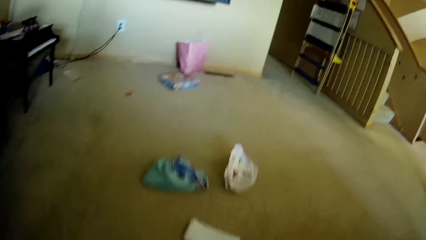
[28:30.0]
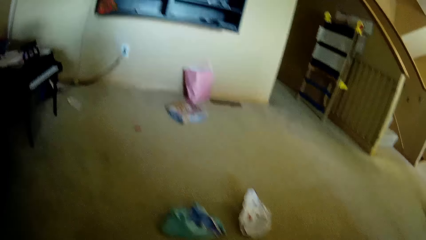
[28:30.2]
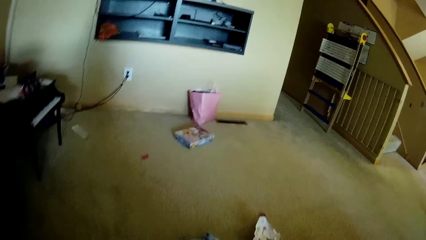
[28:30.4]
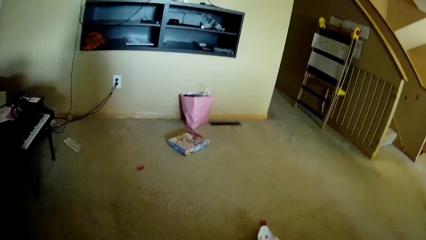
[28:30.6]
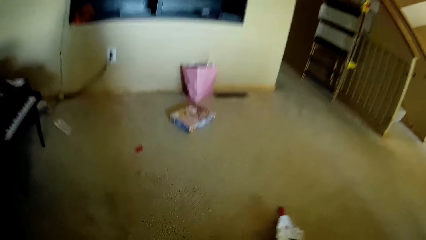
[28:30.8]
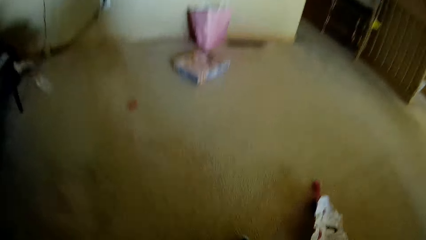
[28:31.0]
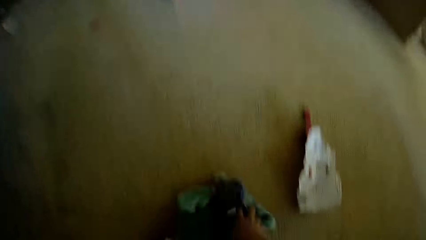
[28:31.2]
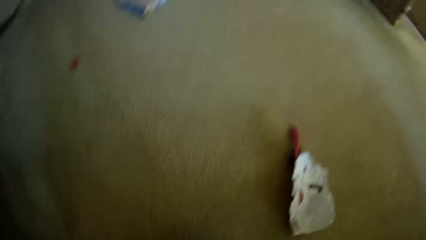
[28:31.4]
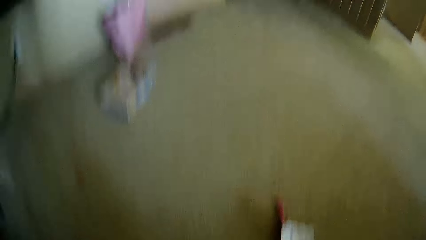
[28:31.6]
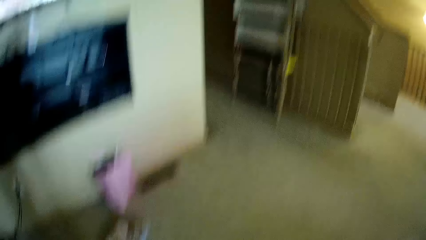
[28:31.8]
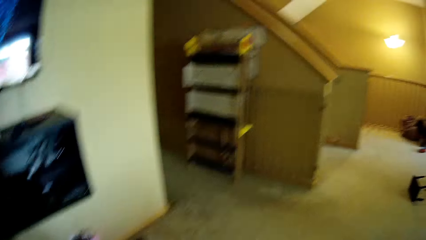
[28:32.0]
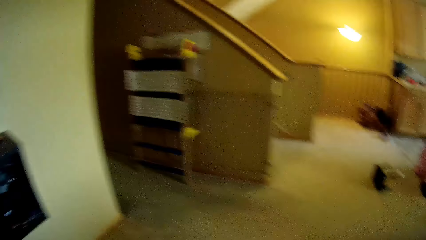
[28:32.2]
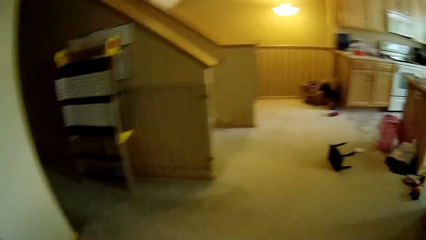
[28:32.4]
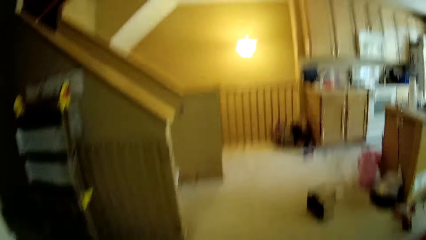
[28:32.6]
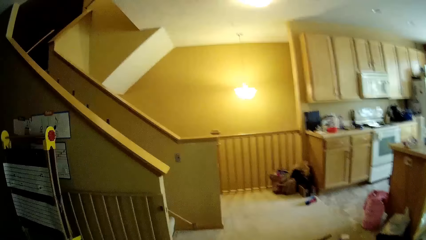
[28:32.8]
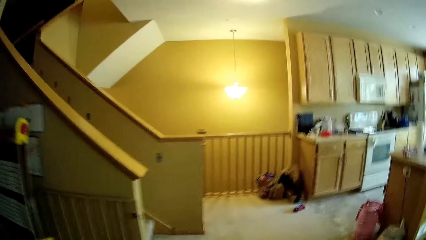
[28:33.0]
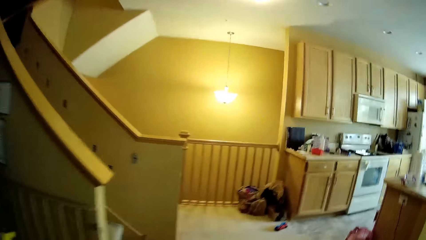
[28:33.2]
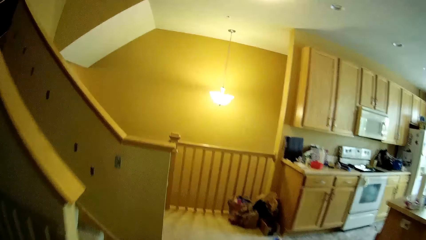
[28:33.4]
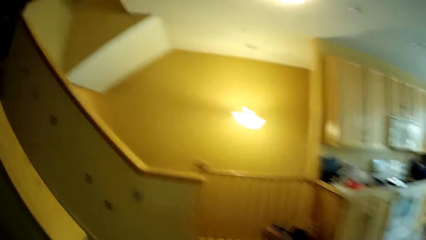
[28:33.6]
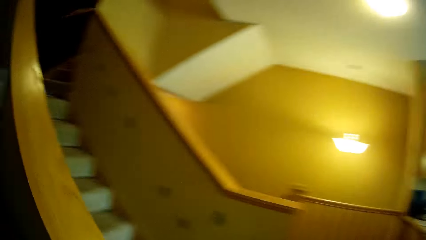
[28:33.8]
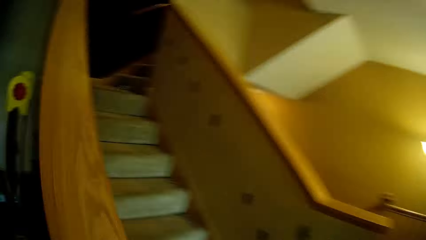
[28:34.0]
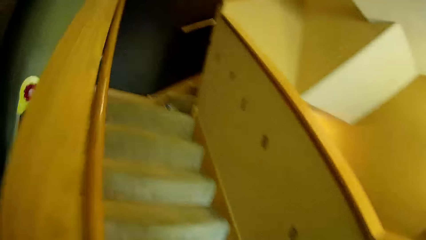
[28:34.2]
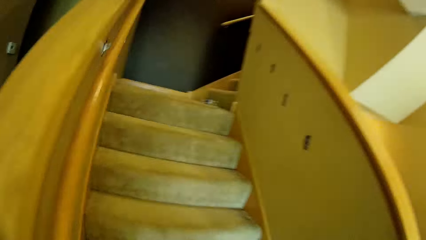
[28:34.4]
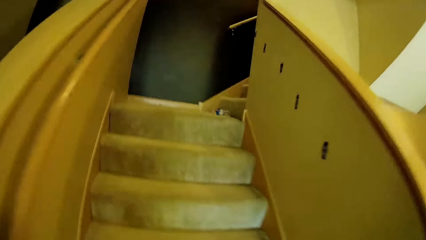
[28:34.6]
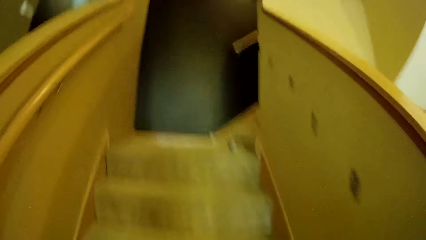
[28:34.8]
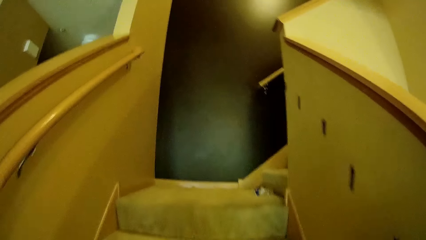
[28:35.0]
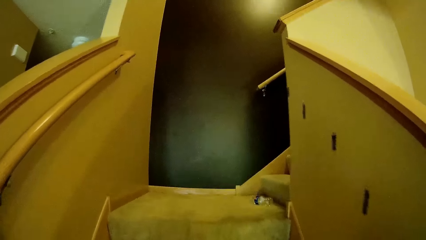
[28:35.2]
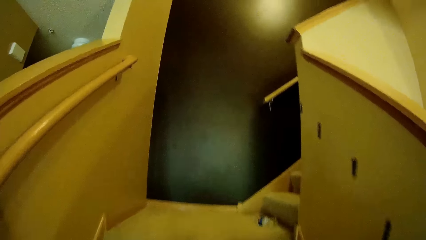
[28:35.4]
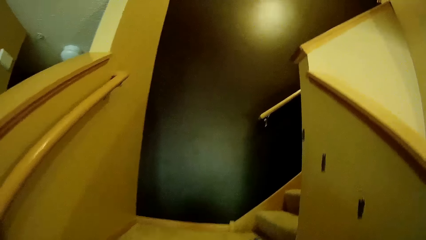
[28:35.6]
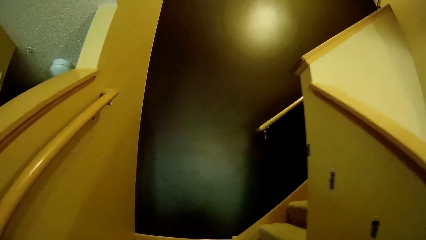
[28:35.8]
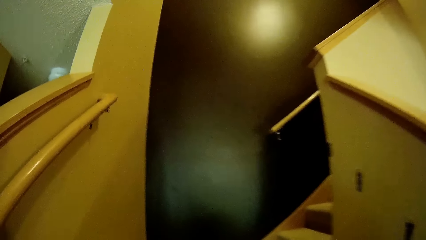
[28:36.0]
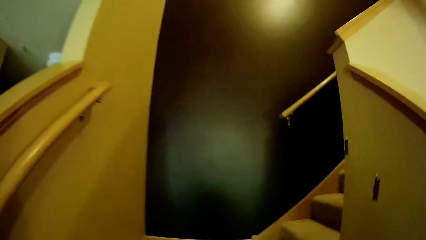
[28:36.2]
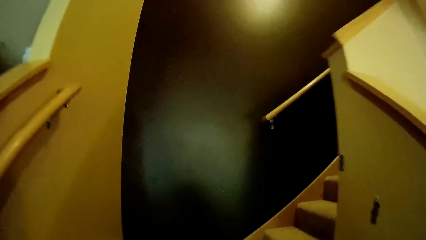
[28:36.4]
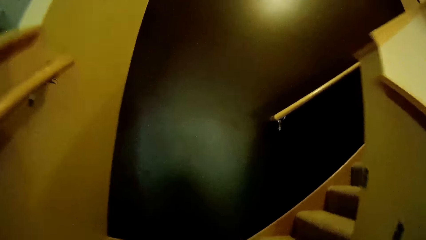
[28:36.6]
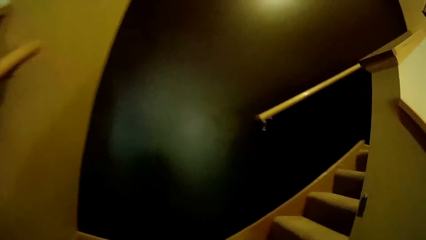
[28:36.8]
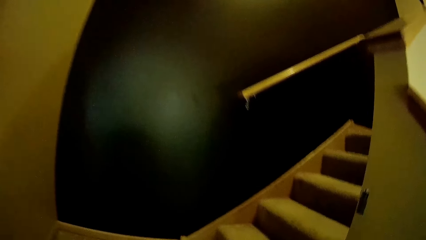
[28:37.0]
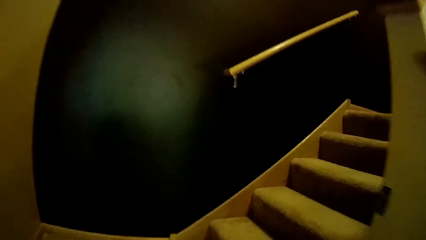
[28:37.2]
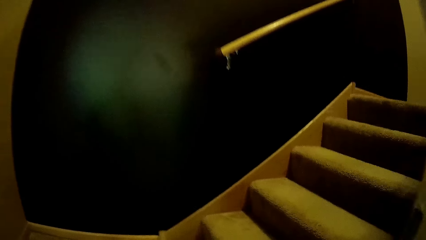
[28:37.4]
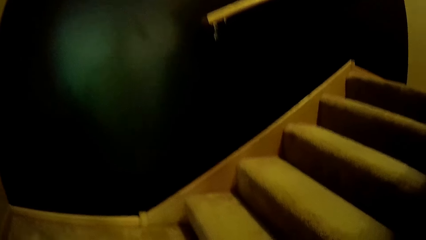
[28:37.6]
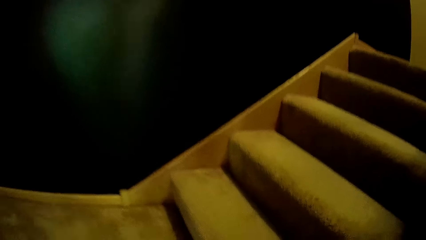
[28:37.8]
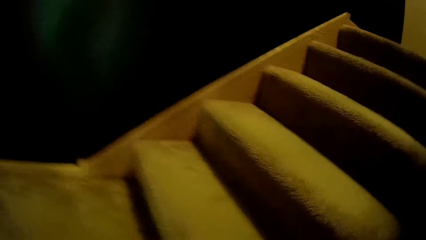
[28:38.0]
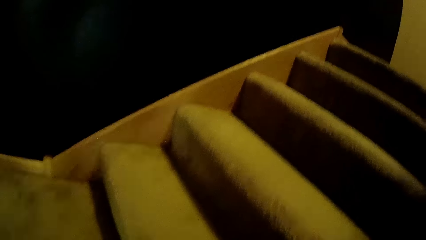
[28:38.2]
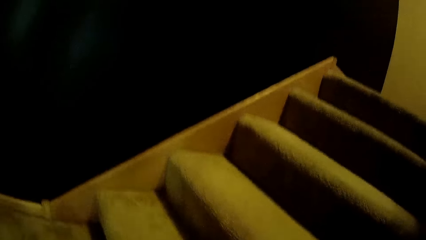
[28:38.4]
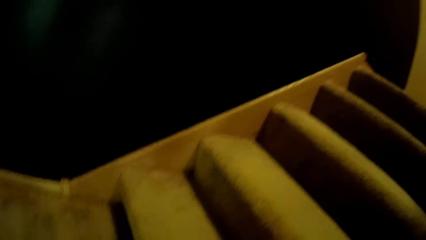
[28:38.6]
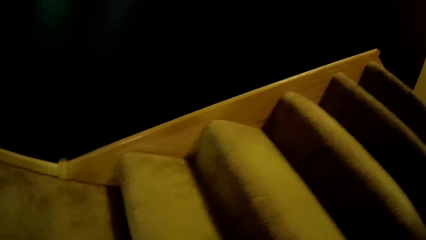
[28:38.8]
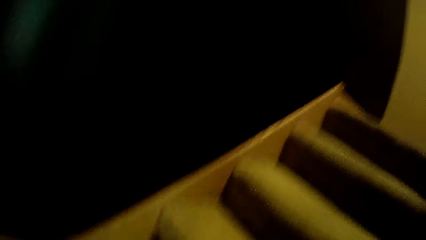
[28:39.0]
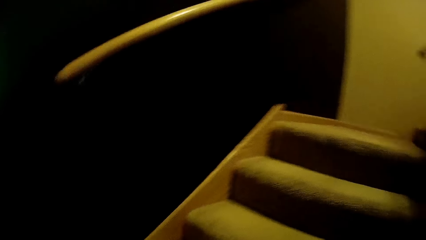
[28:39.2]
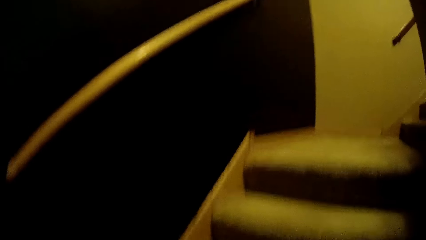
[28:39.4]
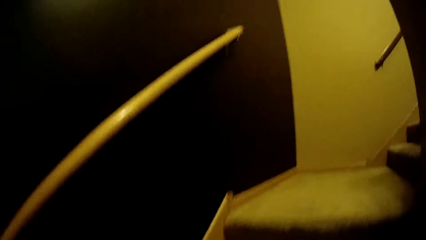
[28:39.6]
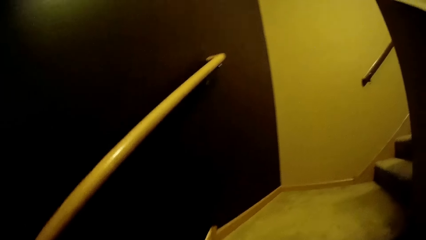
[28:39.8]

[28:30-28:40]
The camera wearer picks up a cloth from the floor with her left hand. She looks around. She walks up a staircase.

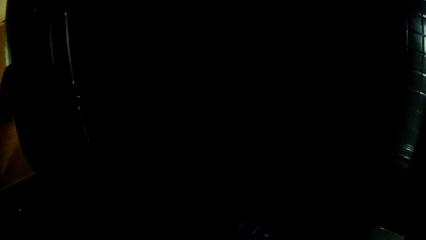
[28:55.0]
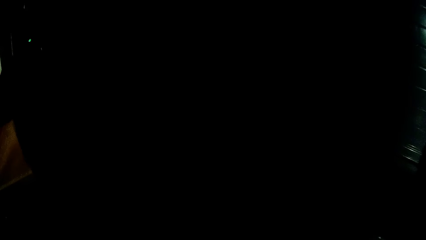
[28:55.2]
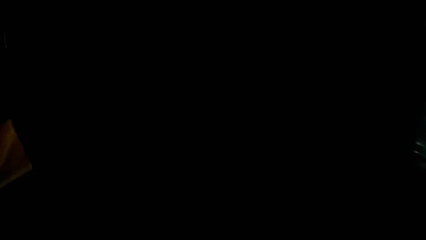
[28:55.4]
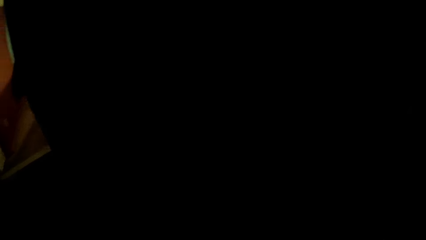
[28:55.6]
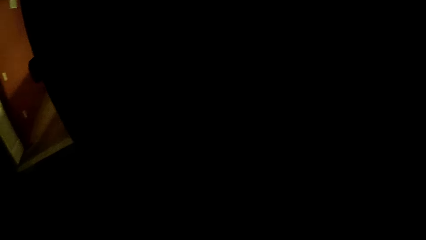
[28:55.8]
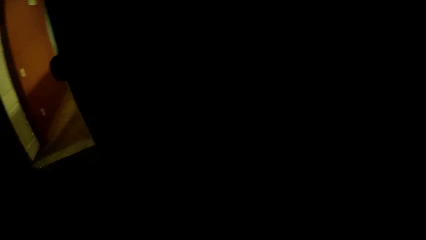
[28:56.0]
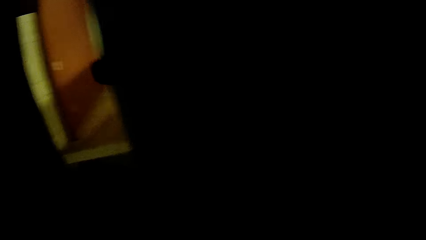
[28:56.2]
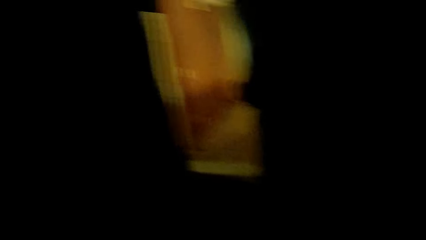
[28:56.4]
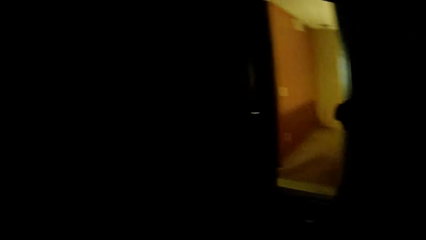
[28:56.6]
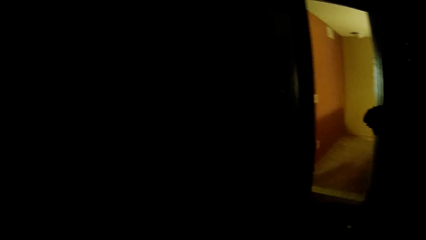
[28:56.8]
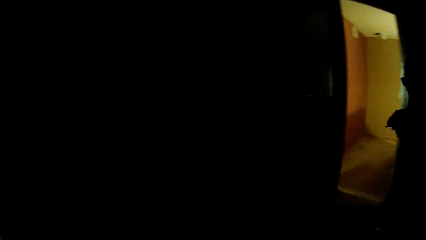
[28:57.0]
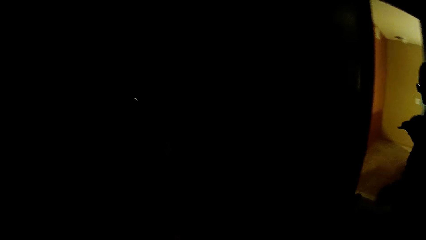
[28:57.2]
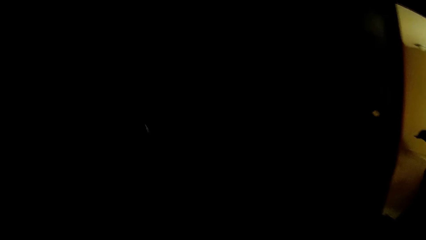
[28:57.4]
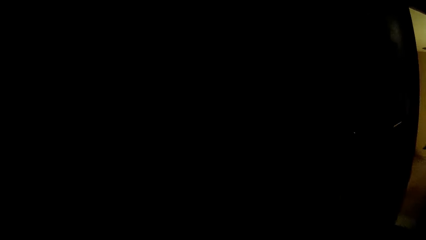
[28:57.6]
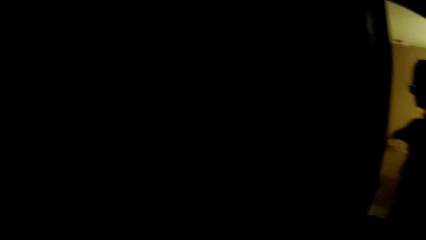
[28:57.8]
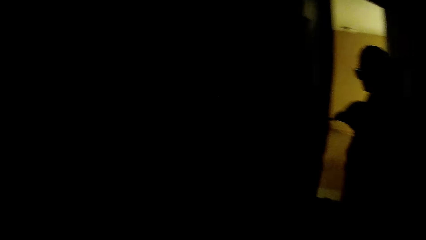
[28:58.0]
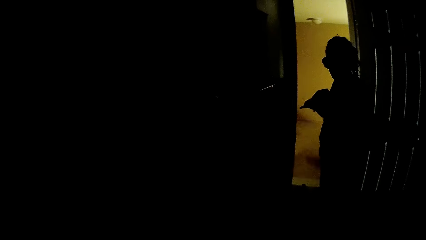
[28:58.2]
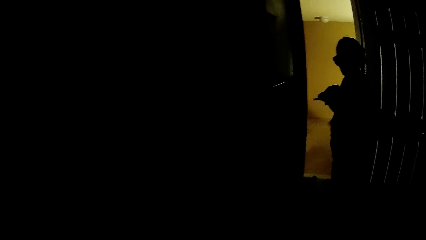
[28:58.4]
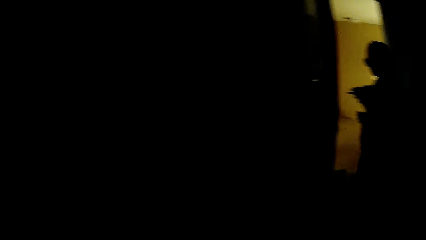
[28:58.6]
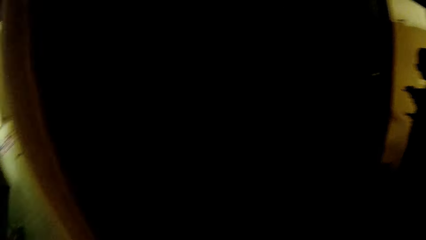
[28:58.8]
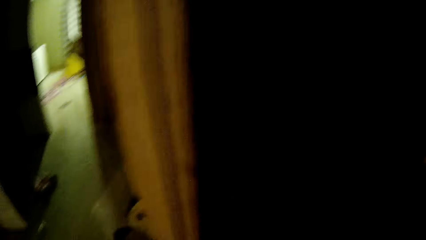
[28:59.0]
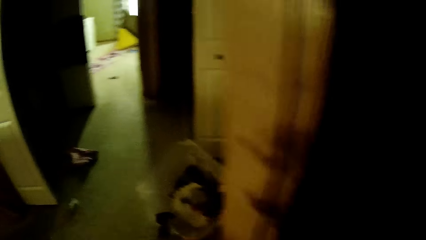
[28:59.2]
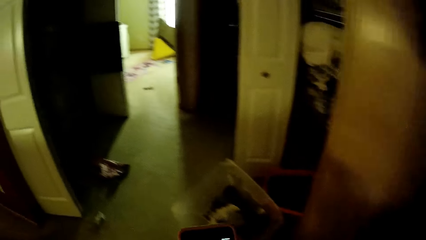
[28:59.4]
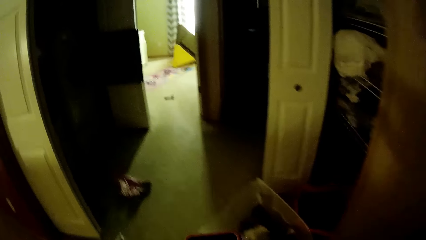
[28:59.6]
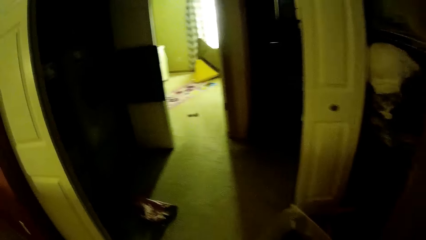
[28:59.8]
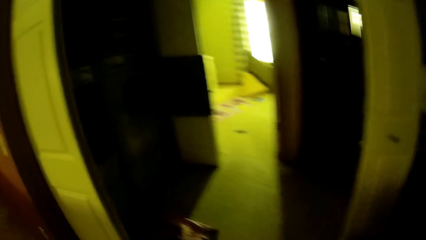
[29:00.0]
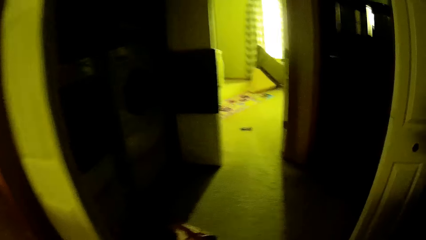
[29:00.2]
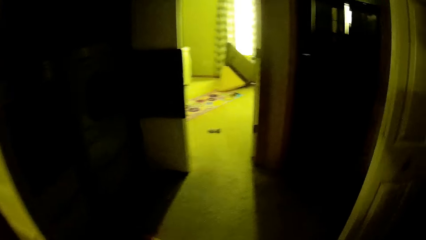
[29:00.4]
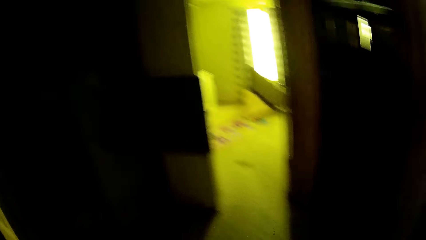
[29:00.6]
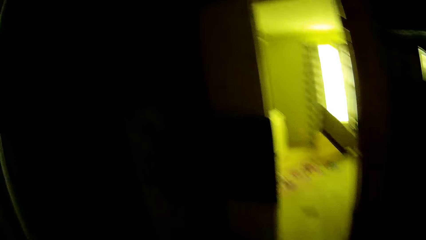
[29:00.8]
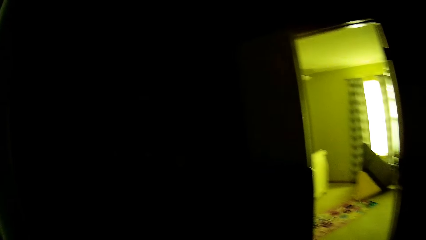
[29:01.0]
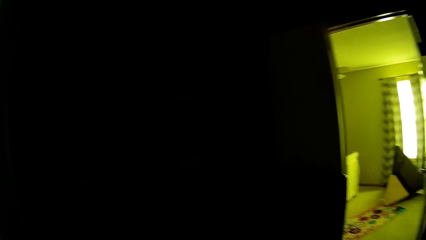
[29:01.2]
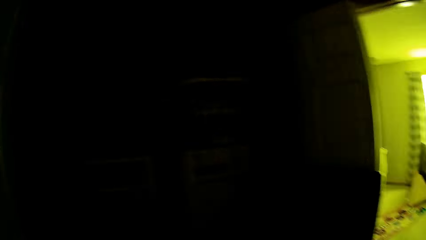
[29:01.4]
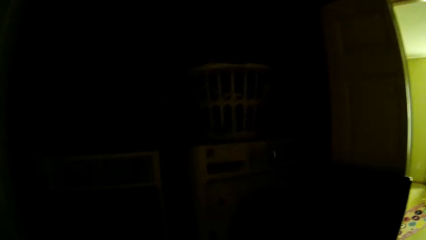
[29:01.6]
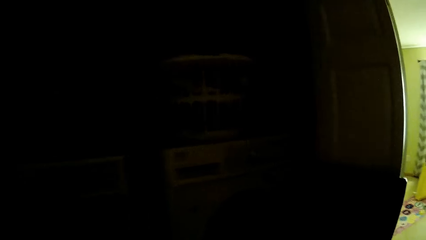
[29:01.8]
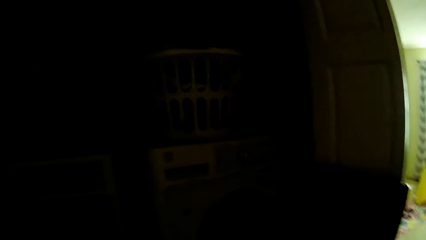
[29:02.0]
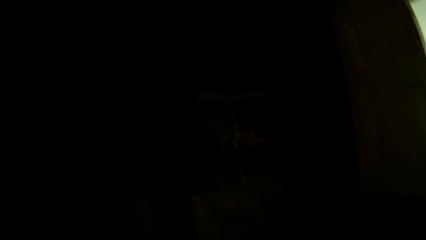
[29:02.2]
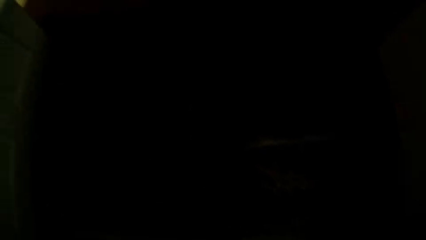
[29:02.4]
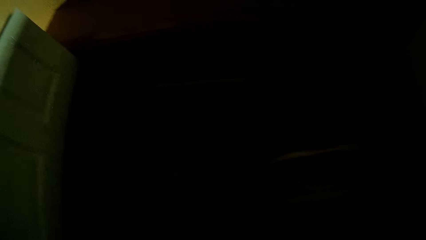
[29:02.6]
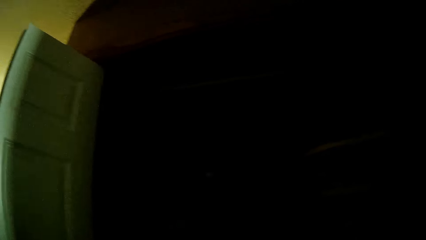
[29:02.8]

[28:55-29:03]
The camera wearer opens a door. They look around.
